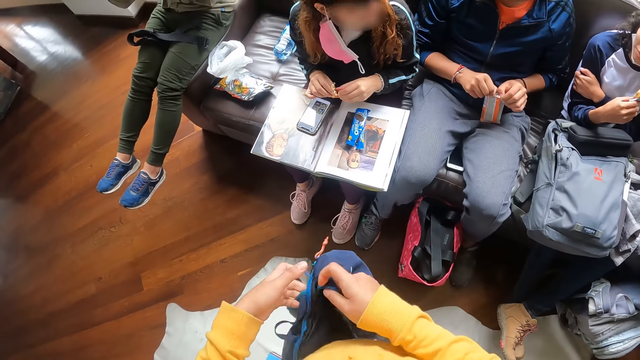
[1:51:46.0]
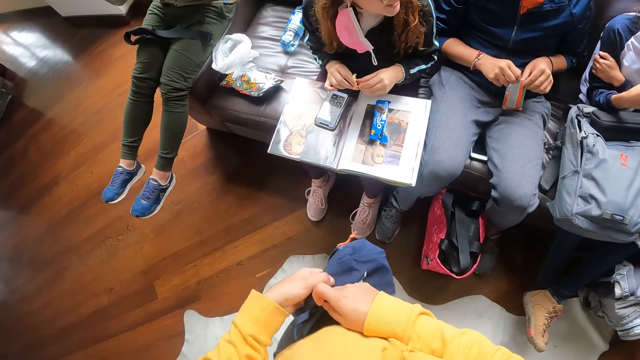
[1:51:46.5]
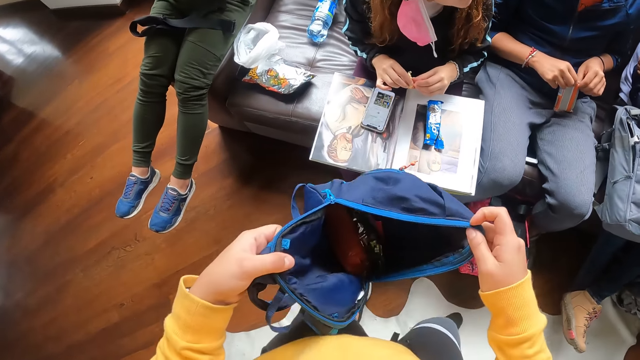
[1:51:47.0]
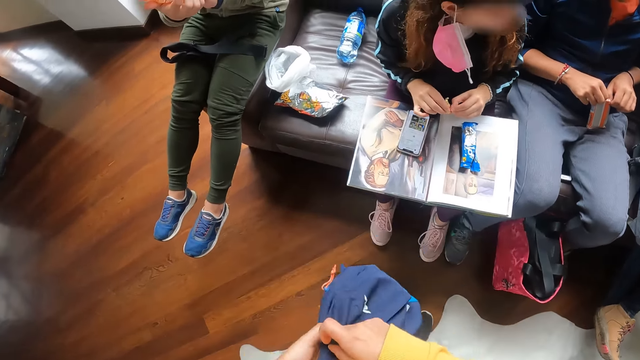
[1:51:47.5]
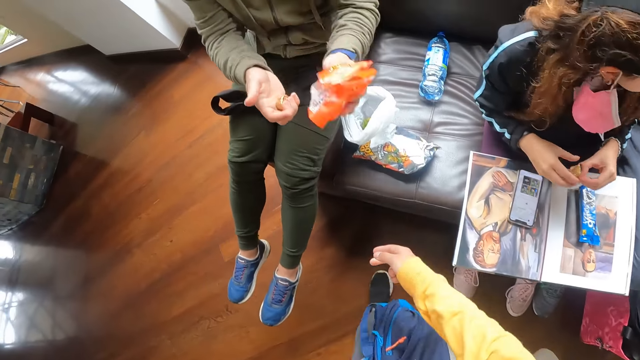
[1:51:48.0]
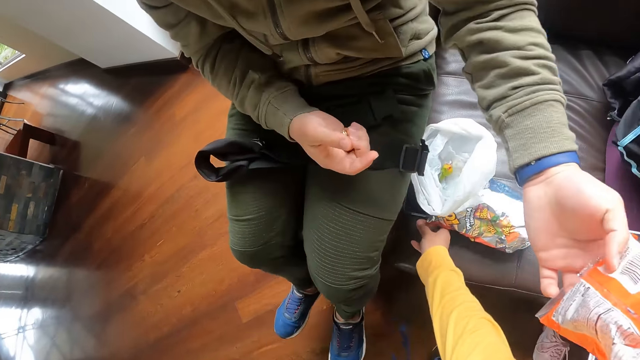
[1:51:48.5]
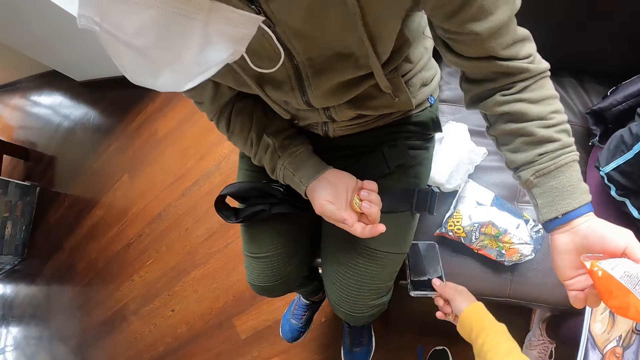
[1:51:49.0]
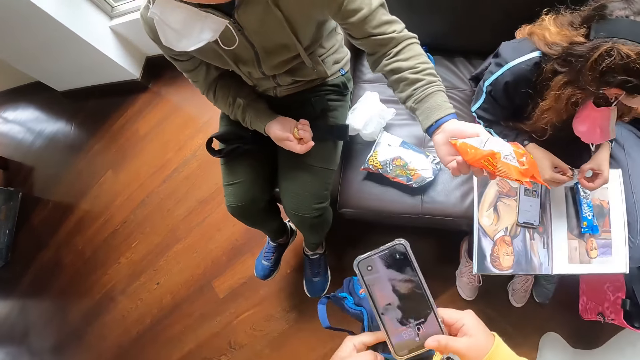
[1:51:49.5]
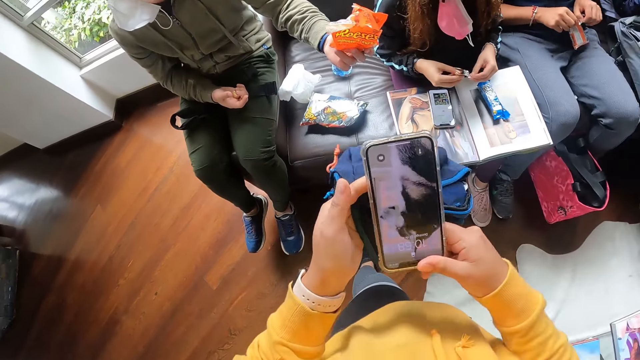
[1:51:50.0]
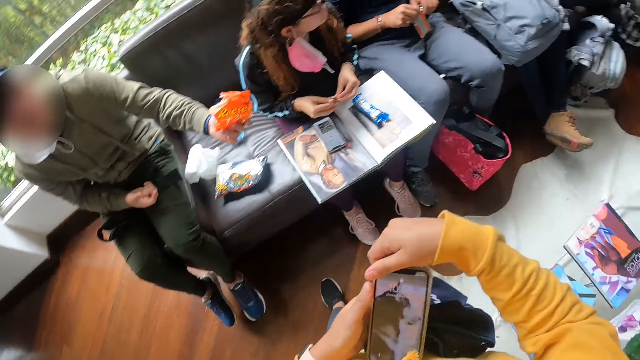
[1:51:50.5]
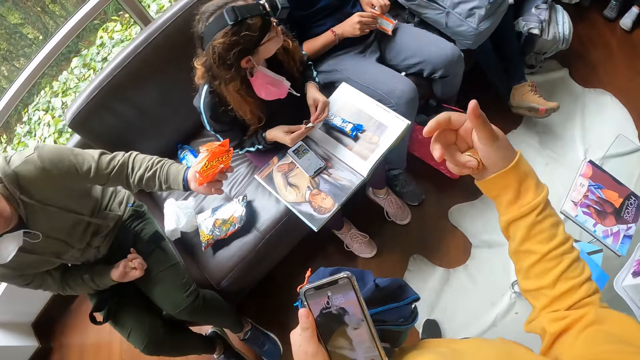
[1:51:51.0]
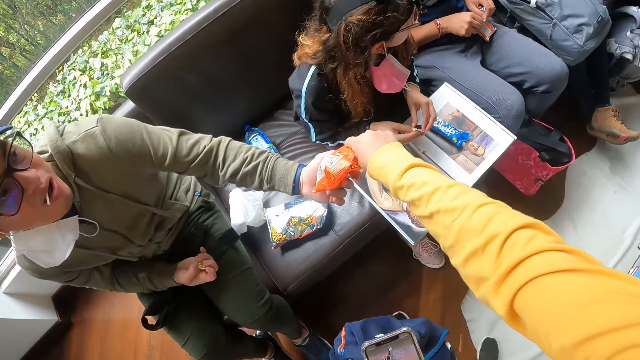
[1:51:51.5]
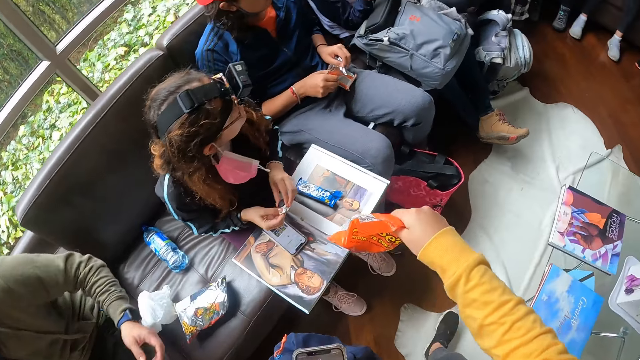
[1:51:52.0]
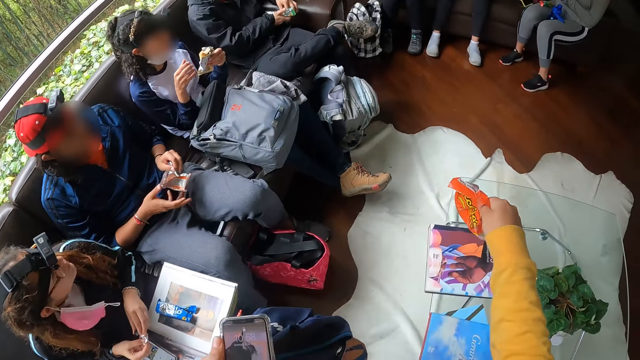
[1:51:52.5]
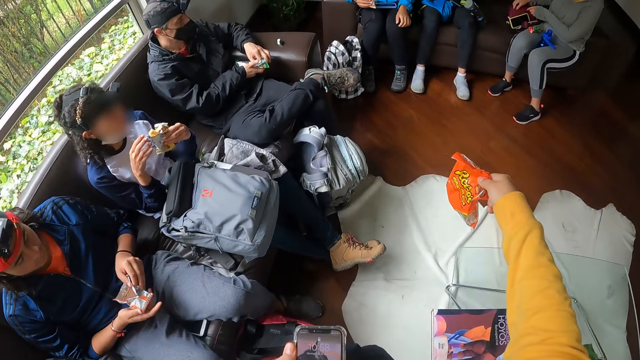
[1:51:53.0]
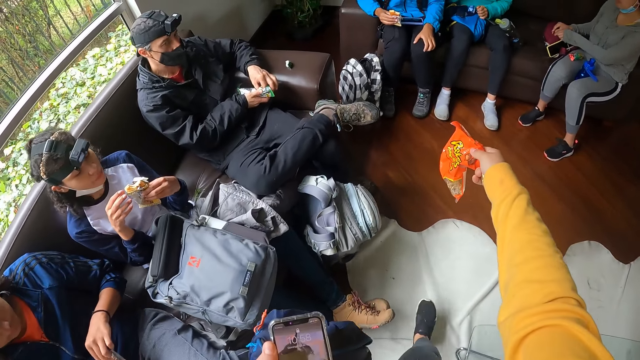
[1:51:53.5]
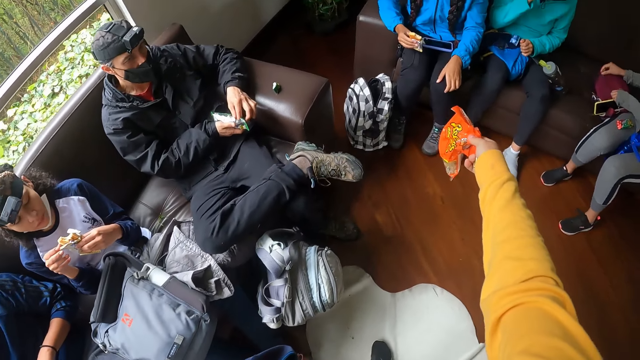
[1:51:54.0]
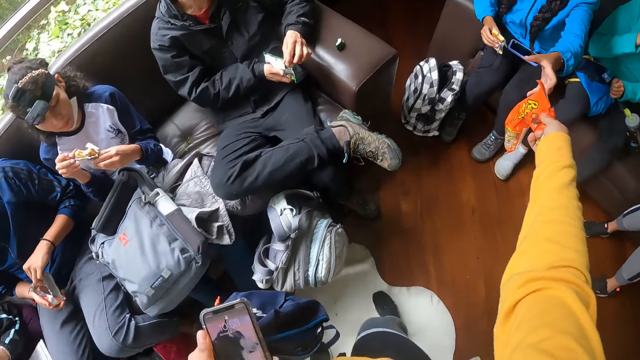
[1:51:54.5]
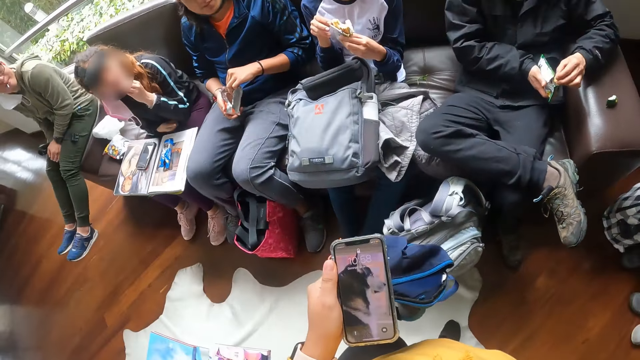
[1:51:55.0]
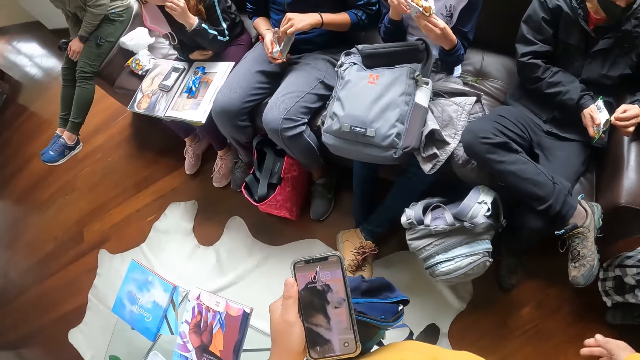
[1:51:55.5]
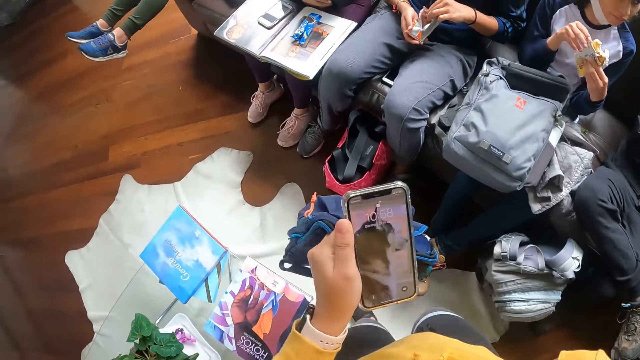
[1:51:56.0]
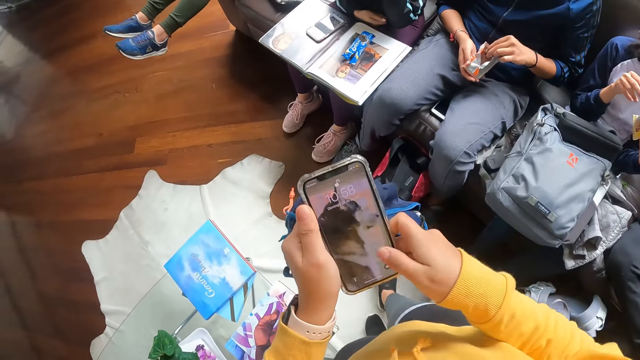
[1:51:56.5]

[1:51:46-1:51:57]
A woman turns the head. The camera wearer holds the backpack with both hands. He folds the bag. A man interacts with the camera wearer. The man gives the crisps. The camera wearer picks up the phone from the couch with his right hand. He holds the phone. He passes the phone from his right hand to his left hand. Another man opens a pack of snacks with his hands. The camera wearer collects the pack of snacks from the first man. A second woman holds the pack of snacks with her left hand. A third man holds the pack of snacks with his hands. The second woman touches the pack of snacks in her left hand with her right hand. The camera wearer gives the pack of snacks to a third woman with his right hand. The third man holds the pack of snacks with his right hand and holds a chip with his left hand. The second man holds a chip with his left hand and holds the pack of snacks with his right hand.

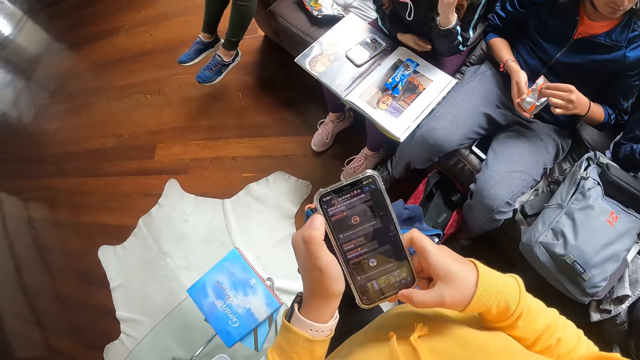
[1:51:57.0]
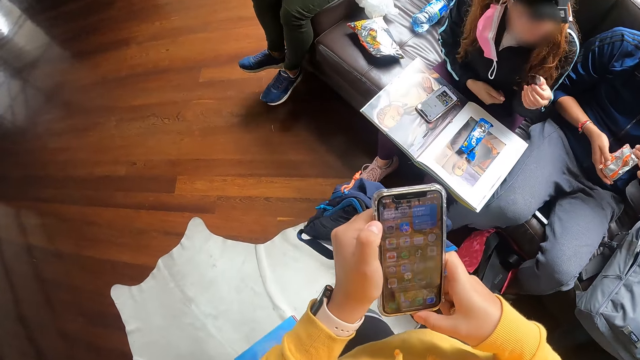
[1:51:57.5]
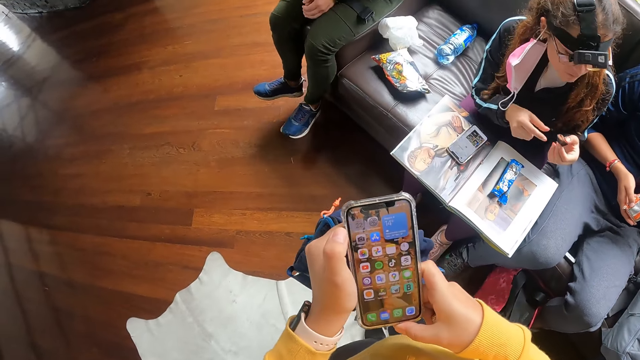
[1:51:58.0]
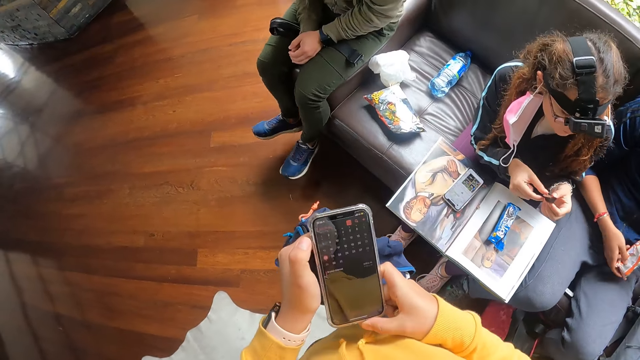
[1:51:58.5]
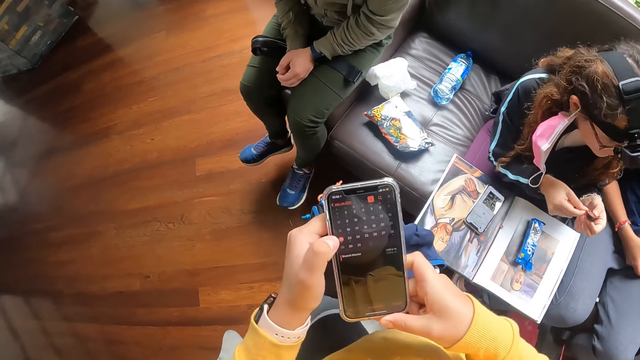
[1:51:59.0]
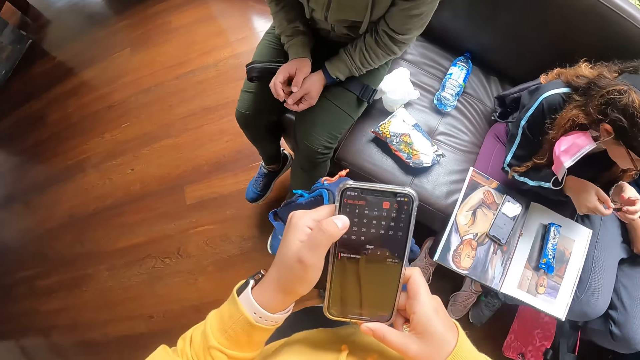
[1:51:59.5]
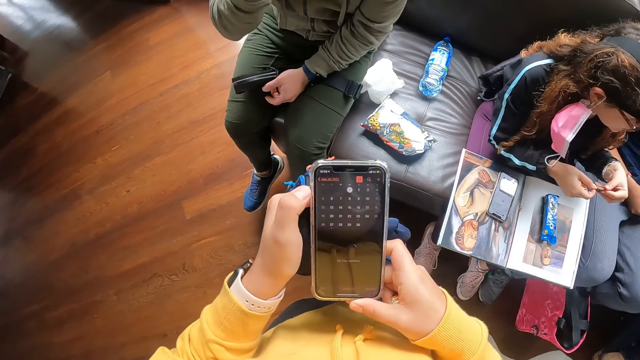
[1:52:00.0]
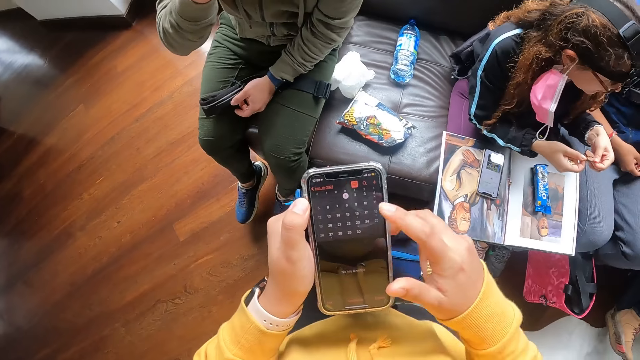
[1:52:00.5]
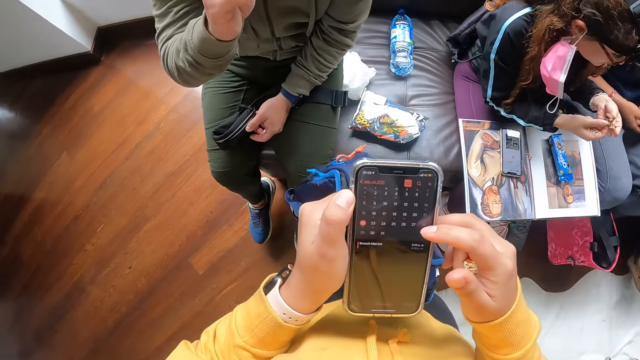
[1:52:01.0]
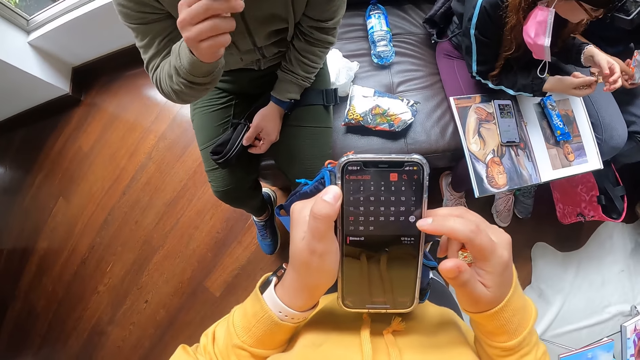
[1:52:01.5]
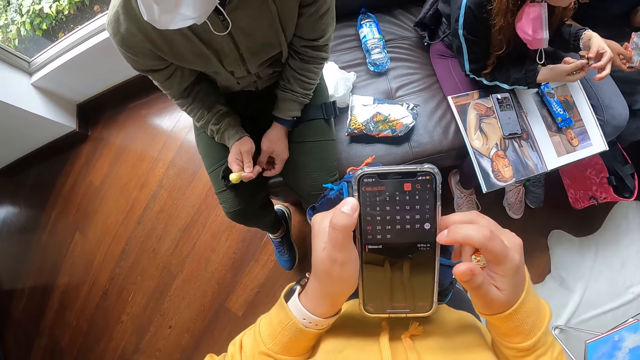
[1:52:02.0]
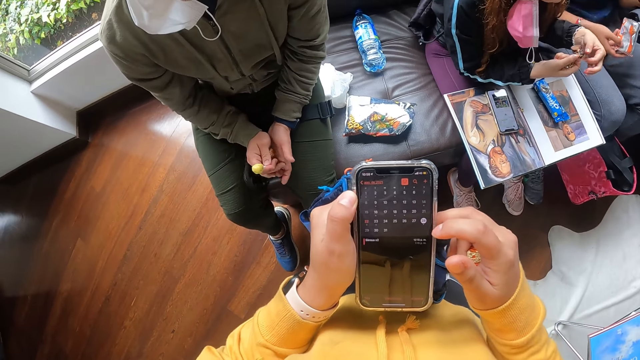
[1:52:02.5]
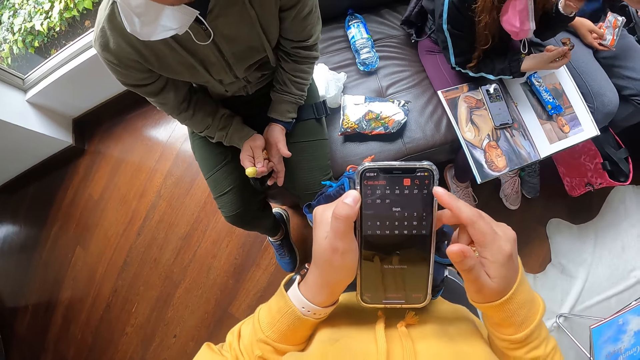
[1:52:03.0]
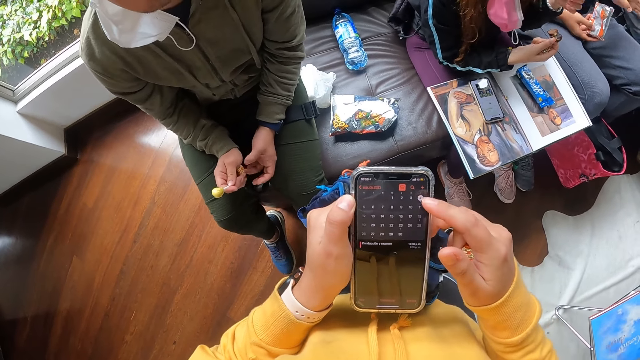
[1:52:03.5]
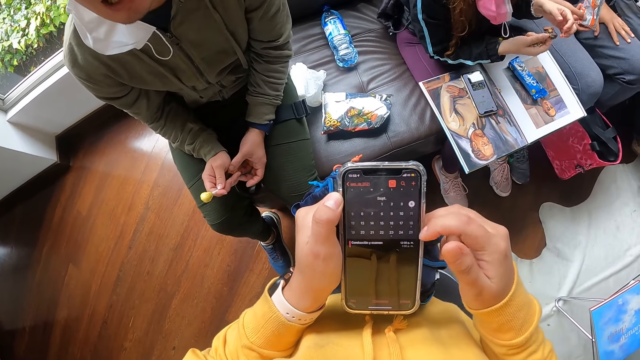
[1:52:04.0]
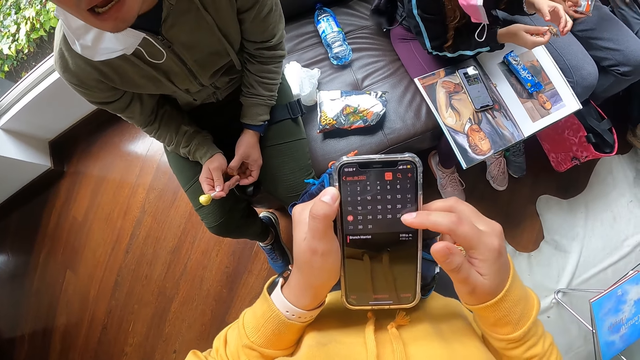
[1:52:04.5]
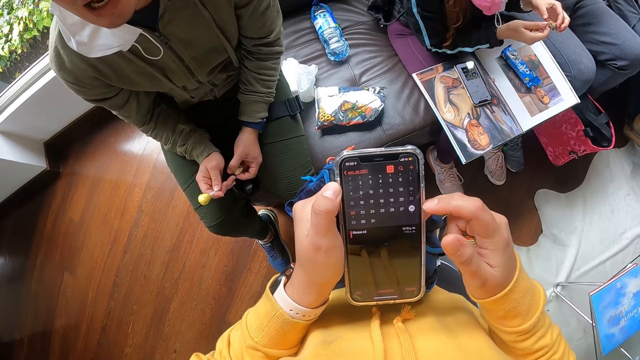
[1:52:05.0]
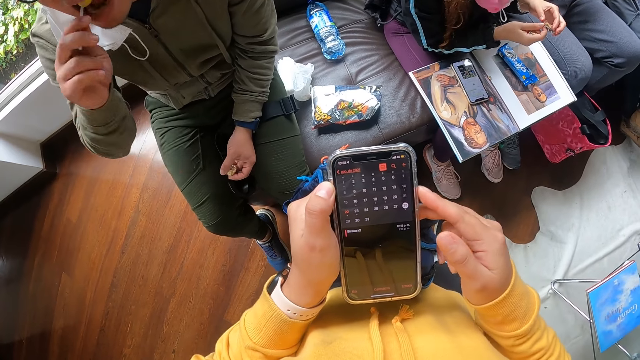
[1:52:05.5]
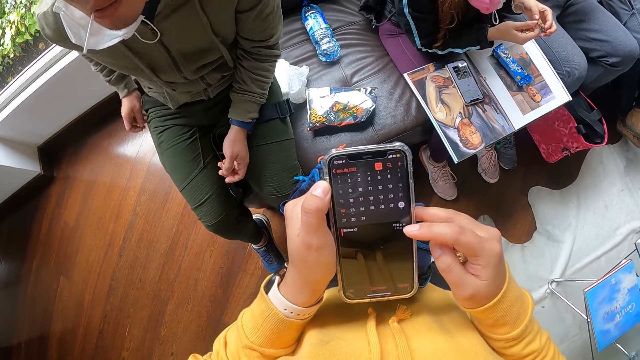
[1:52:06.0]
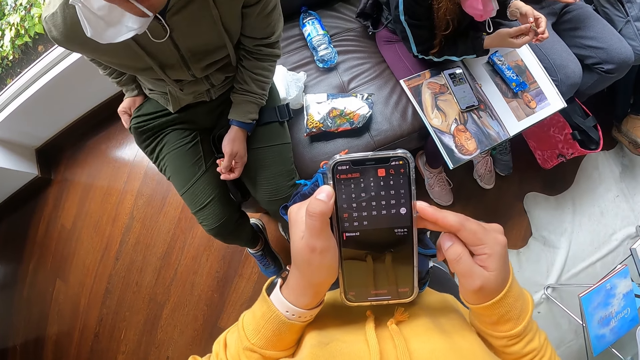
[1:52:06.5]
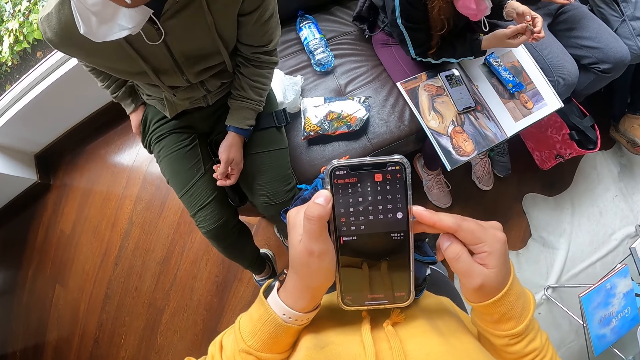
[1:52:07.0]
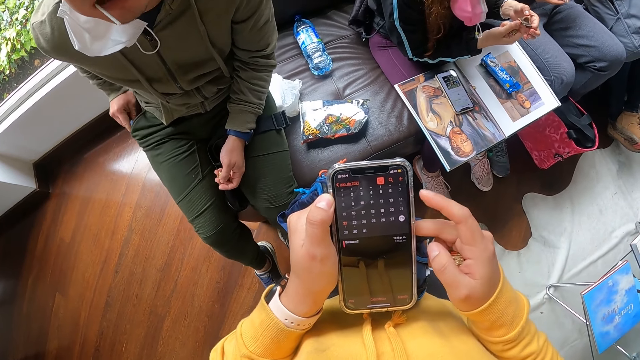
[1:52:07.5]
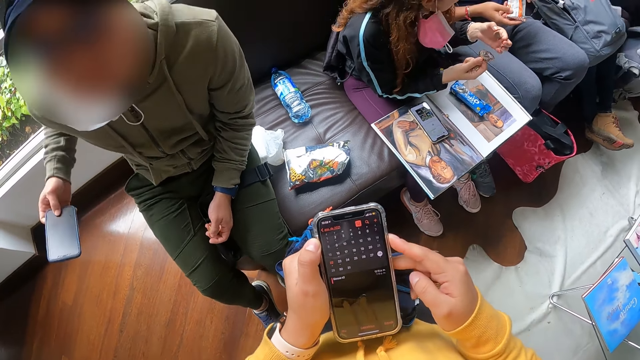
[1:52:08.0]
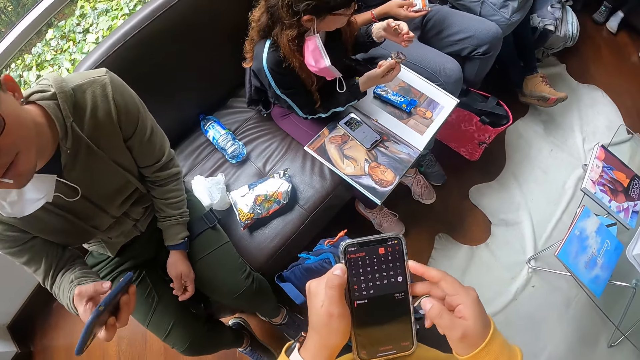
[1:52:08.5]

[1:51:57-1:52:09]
The camera wearer operates the phone with both hands. A woman puts the candy in her mouth with her left hand. The woman holds the candy with her hands. The camera wearer scrolls the phone. The woman holds the candy with her right hand. A man drops the sweet. The woman puts the candy in her mouth with her left hand. The camera wearer scrolls the phone. The man puts the candy in his mouth with his right hand and takes the phone from his pocket with his right hand. The woman puts the candy in her mouth with her left hand.
